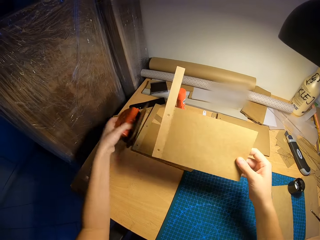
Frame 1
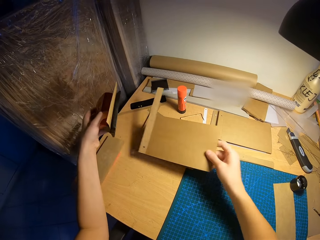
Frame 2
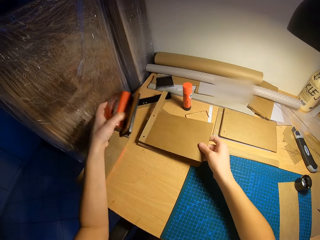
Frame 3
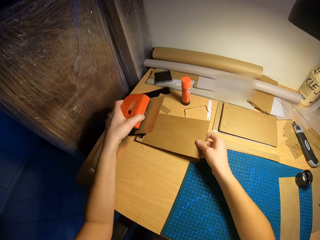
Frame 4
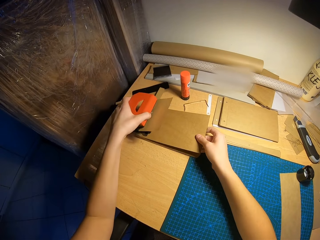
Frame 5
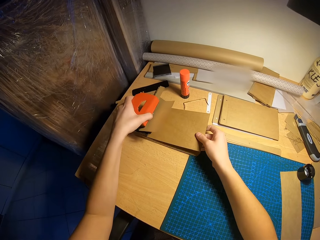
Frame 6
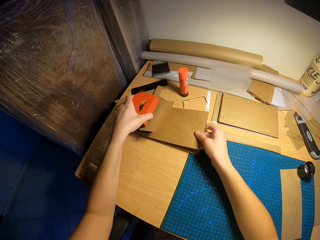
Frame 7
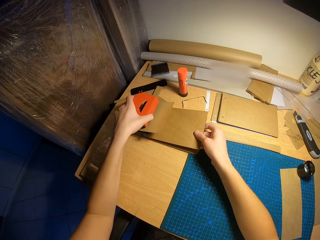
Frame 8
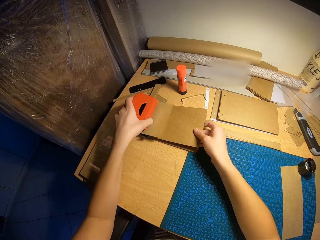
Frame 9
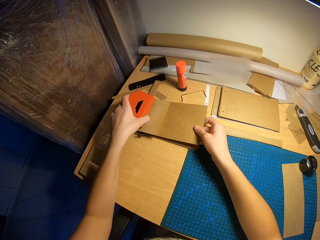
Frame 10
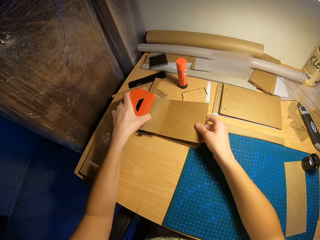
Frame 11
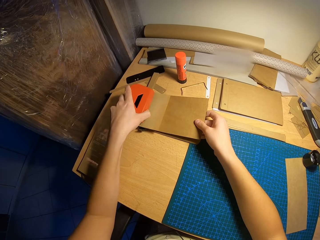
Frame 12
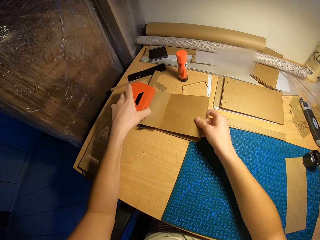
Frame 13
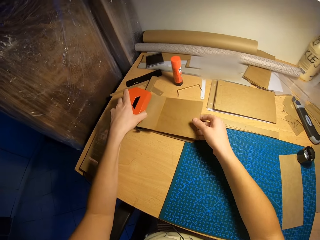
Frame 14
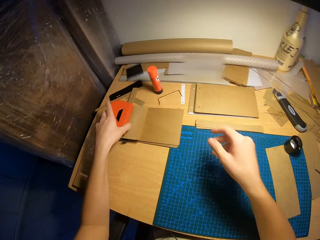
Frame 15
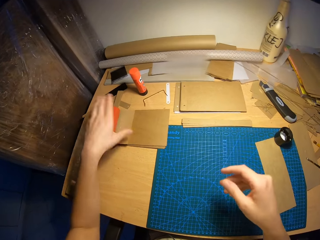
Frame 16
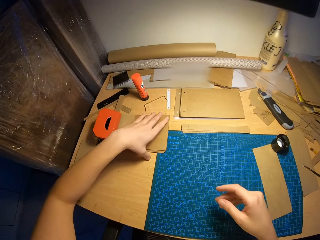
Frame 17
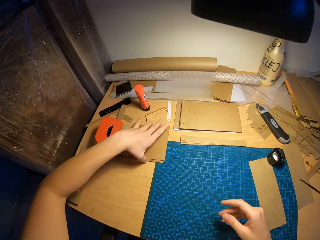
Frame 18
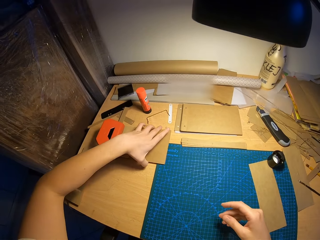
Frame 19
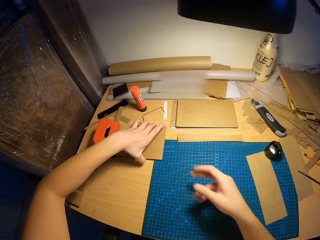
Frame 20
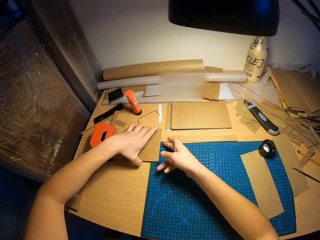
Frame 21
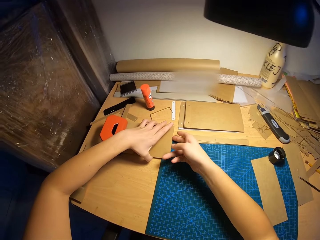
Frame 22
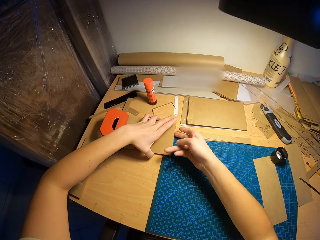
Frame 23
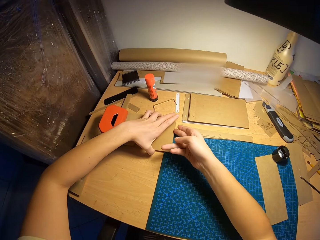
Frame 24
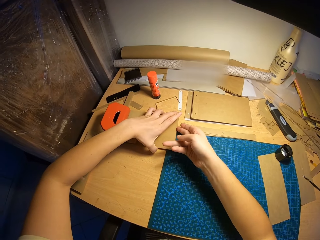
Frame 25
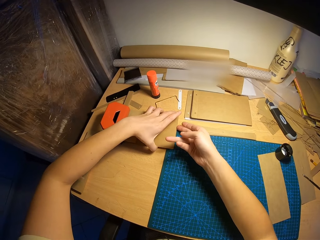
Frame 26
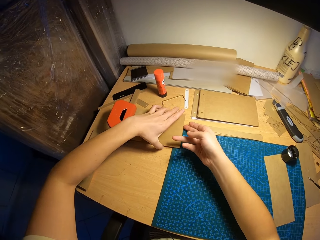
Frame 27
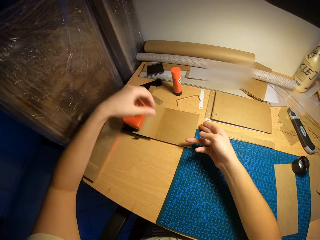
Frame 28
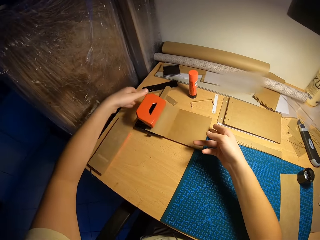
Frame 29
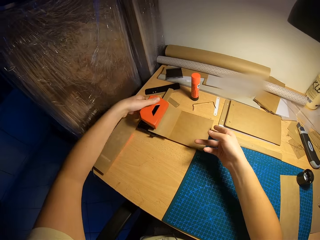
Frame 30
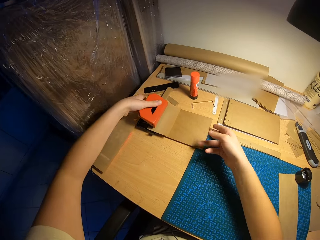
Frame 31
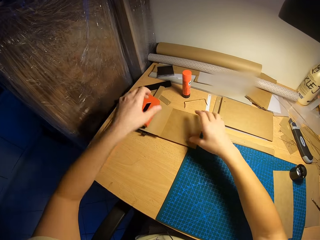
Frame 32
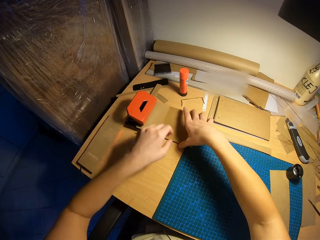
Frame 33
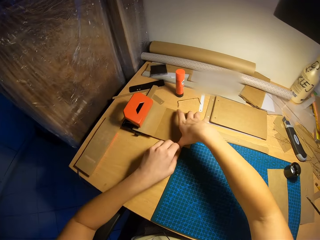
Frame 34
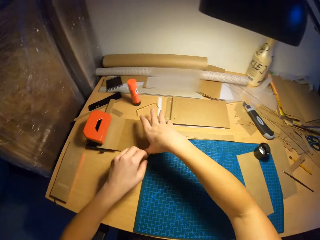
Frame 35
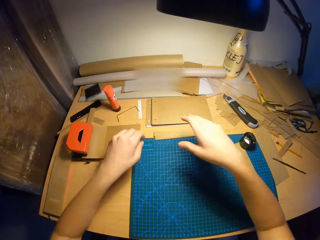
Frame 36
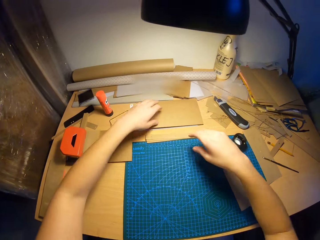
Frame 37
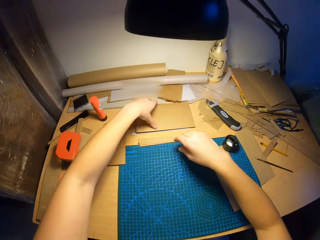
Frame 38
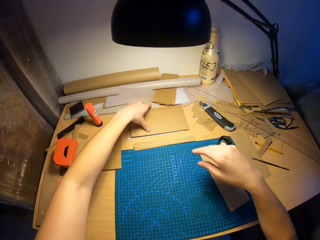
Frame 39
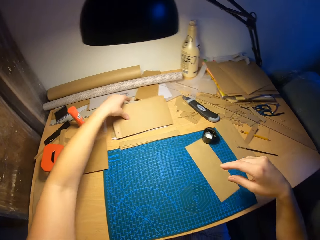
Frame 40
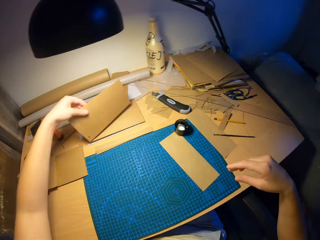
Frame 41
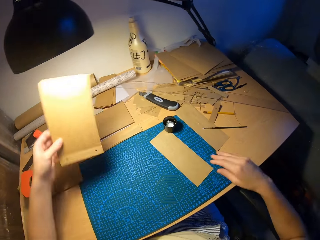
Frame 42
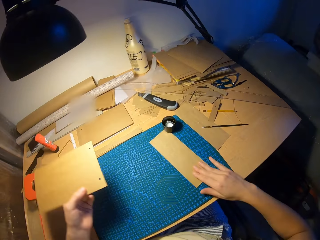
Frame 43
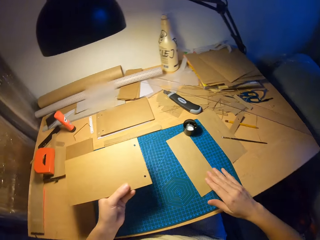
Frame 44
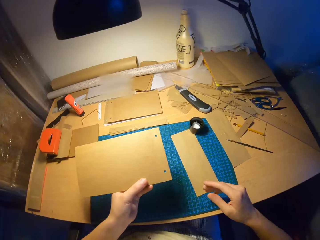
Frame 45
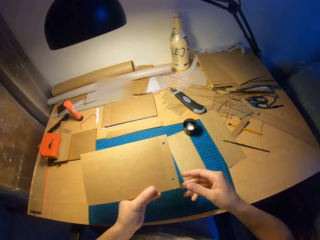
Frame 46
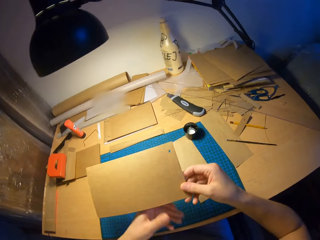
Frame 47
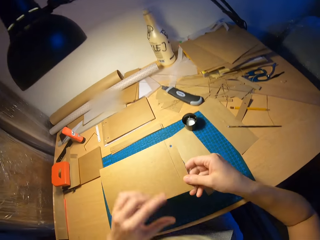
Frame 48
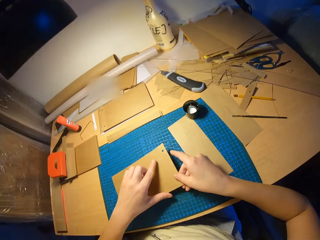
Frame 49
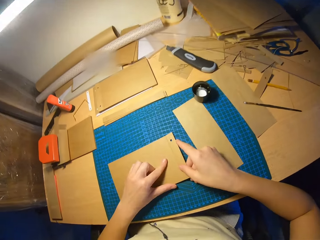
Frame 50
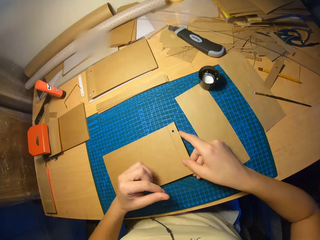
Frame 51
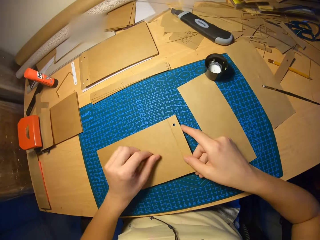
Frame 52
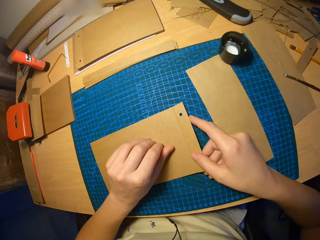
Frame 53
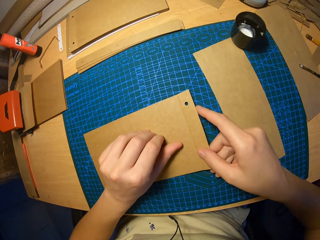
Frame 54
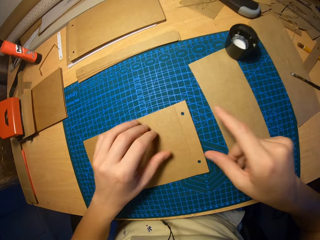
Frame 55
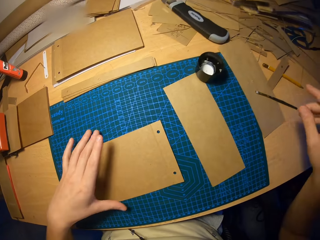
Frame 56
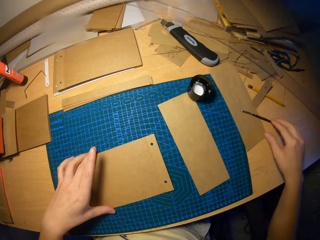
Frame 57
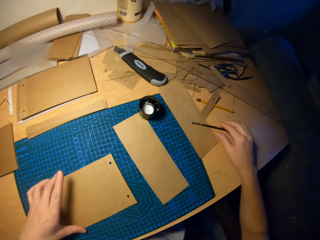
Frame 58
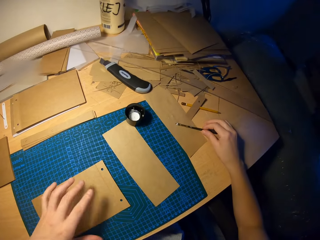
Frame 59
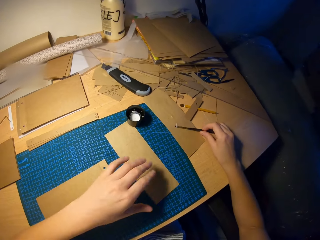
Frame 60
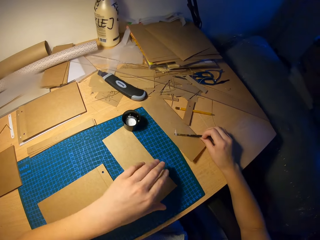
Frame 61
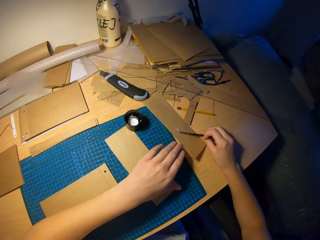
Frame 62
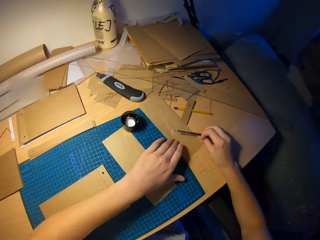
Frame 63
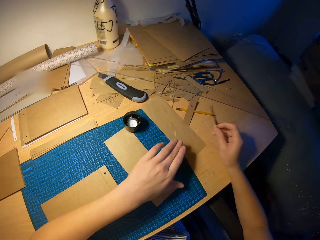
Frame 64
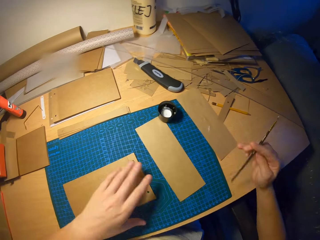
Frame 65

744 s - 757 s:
The camera wearer lifts the perforator or stapler on the attached craft paper on the table with his left hand. He places the attached craft paper in his right hand on the attached craft paper on the table. He places the perforator on the attached craft papers with his left hand. He moves the paper. He adjusts the attached craft papers on the table with his left hand. He touches the stapler. He touches the paper. He picks a craft paper on the pile of craft papers on the table with his left hand. He moves the craft paper on the table. He places the craft paper on the table with both hands. He picks the brush on the table with his right hand.

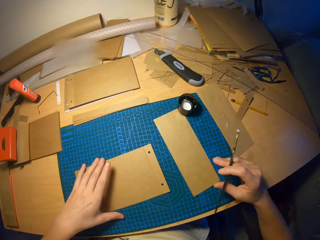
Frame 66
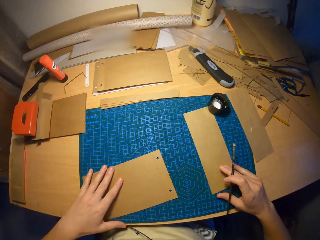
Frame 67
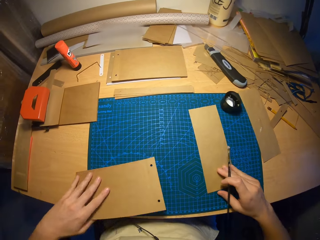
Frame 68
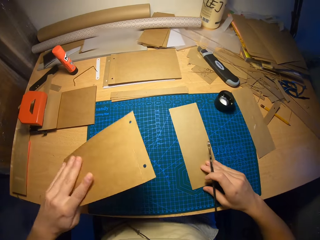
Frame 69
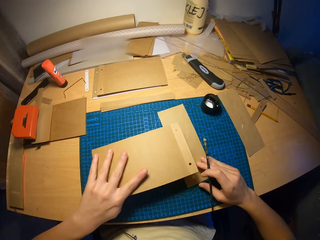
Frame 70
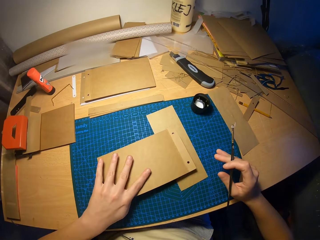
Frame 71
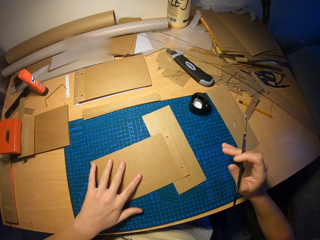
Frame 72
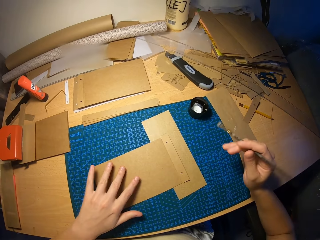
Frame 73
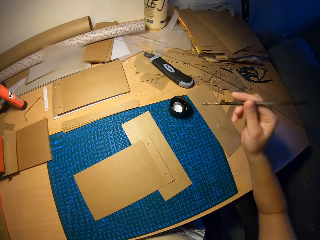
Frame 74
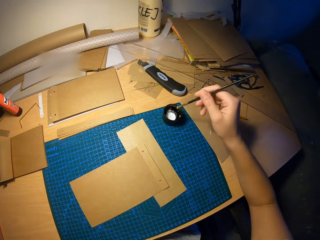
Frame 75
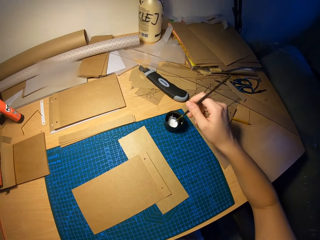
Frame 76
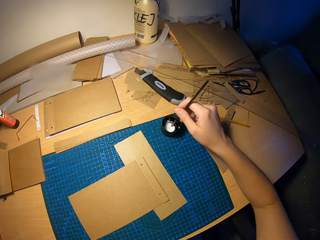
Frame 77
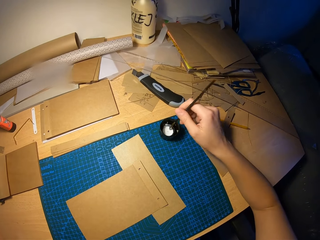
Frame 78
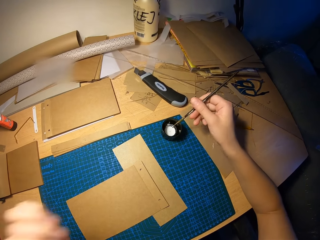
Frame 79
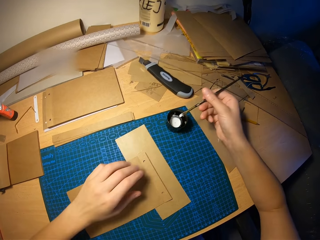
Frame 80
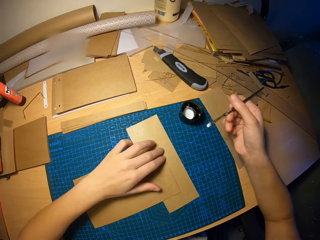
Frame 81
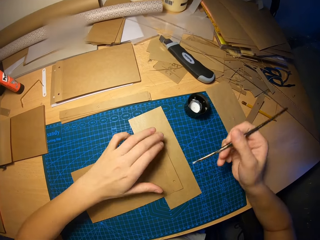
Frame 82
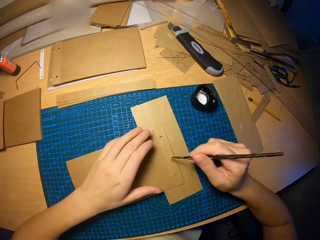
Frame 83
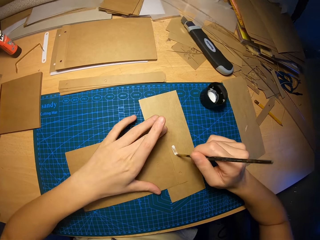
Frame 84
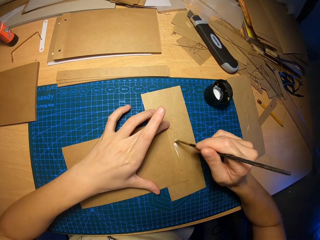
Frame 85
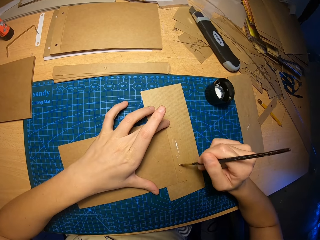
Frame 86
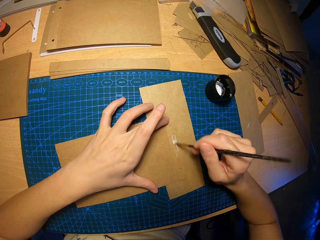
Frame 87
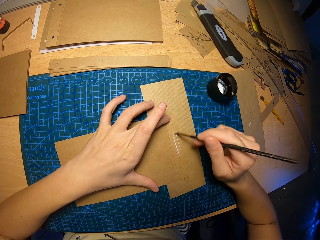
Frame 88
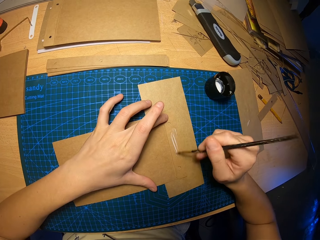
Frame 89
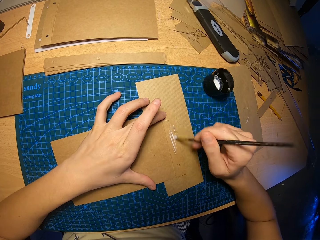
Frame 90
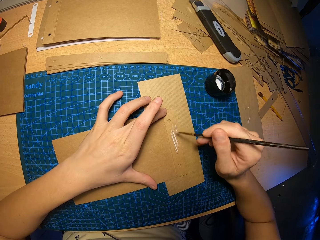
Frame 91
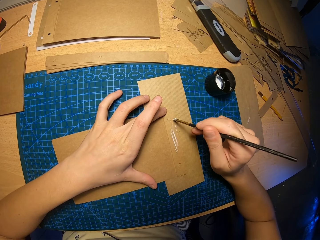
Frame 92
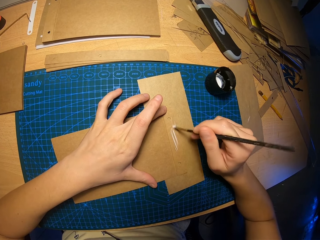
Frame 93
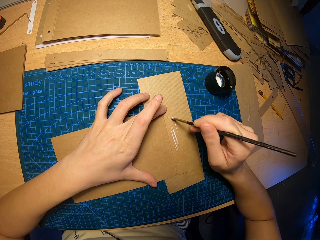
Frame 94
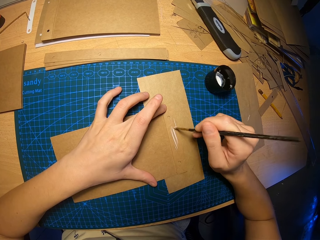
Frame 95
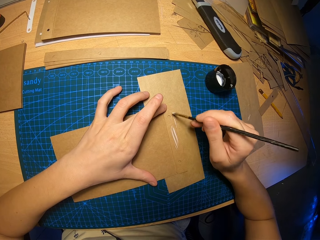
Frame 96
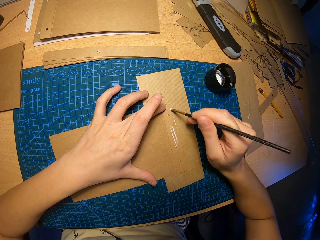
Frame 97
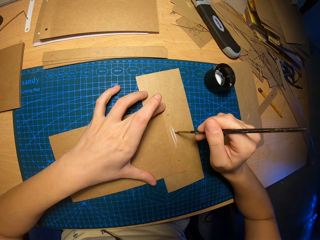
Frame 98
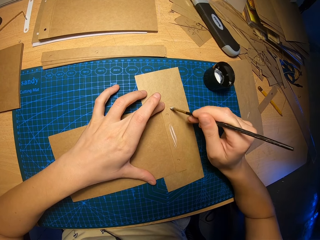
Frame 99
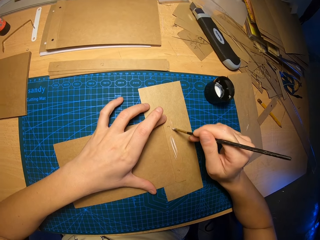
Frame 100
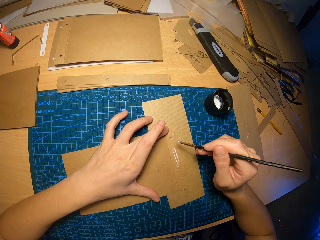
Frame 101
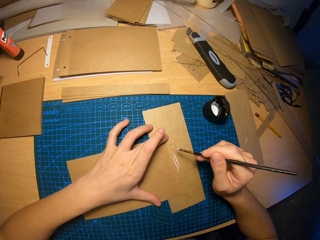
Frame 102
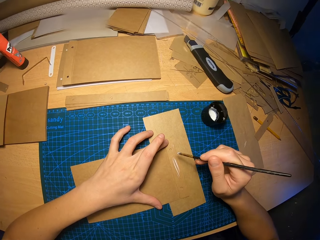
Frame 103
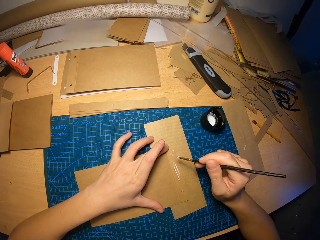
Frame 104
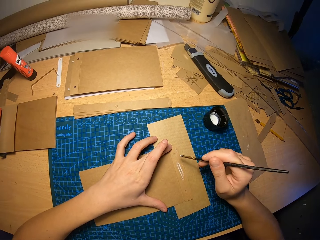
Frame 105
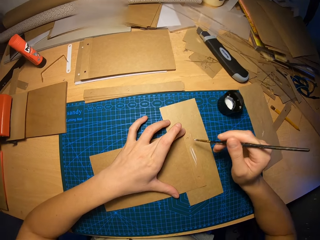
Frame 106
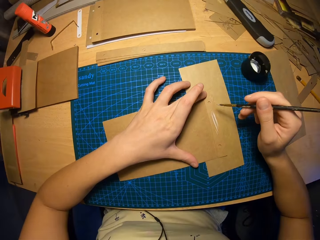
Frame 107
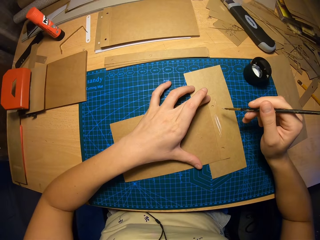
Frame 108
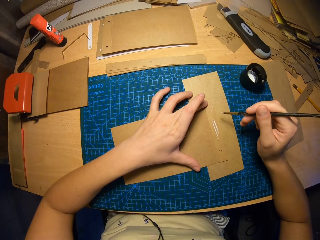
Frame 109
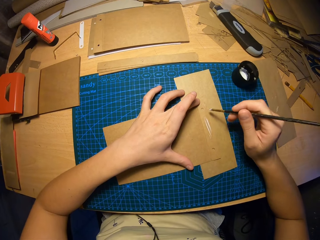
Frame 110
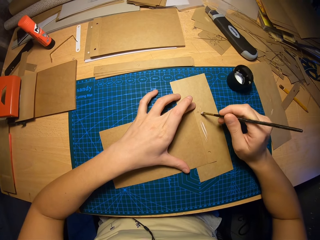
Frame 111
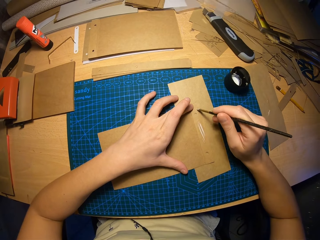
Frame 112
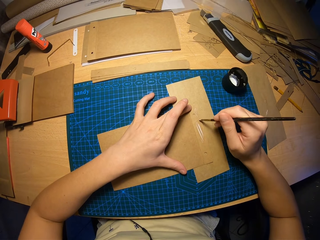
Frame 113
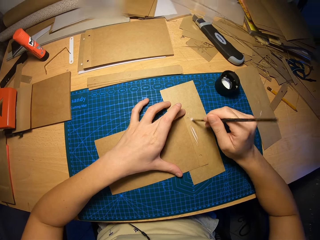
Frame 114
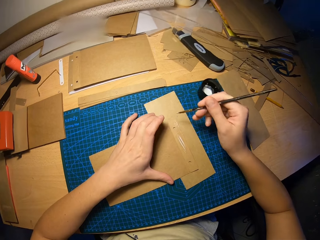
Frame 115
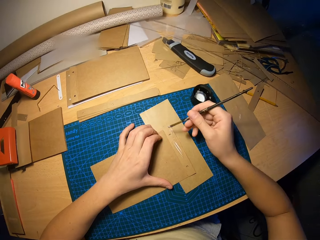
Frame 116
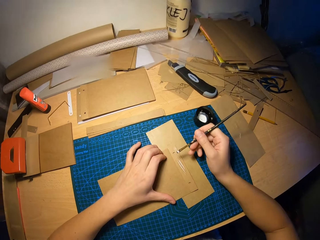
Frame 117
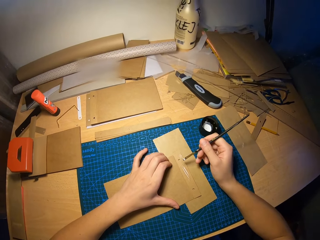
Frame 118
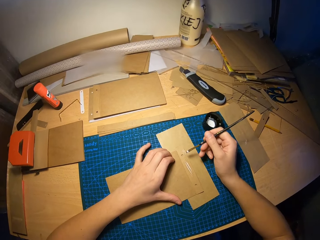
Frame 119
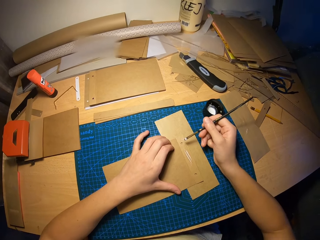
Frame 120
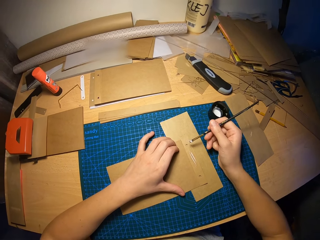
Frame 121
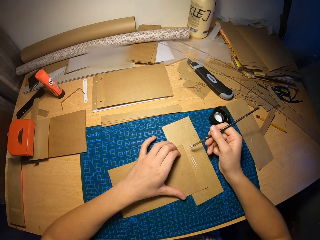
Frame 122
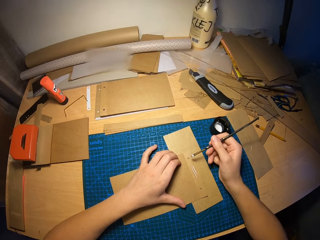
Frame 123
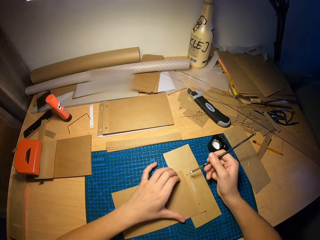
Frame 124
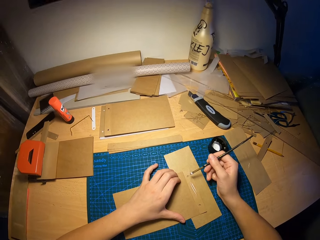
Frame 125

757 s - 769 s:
The camera wearer picks a paper on the table. He moves the paper on the table. He places the paper on top of the other one. He dips the brush in his right hand into the cup of glue on the table. He rubs glue on the craft paper with the brush in his right hand. He looks around. He applies the glue on the paper.
